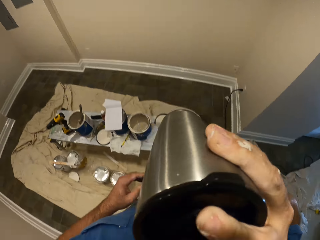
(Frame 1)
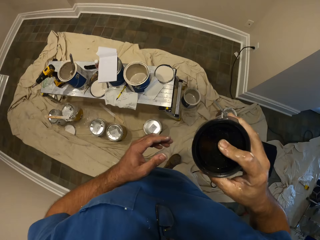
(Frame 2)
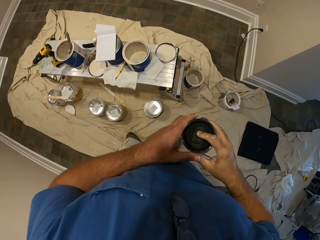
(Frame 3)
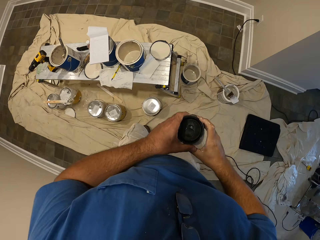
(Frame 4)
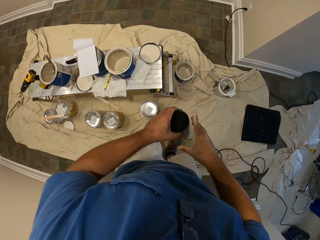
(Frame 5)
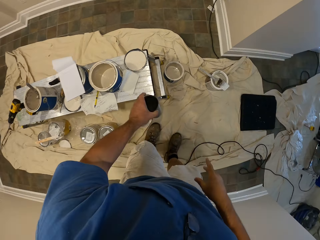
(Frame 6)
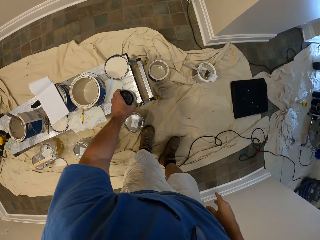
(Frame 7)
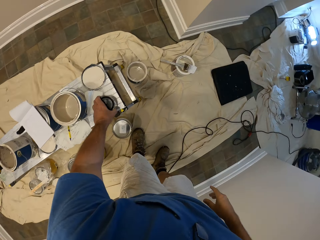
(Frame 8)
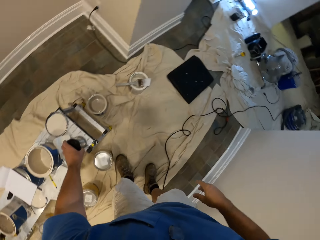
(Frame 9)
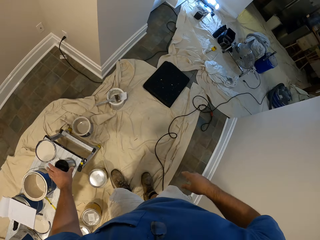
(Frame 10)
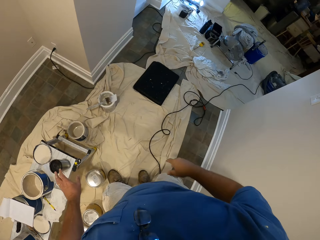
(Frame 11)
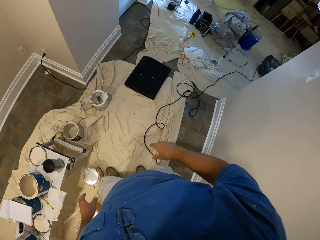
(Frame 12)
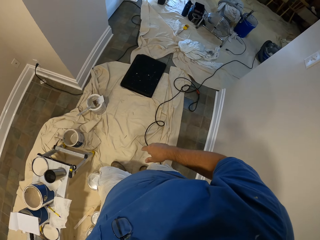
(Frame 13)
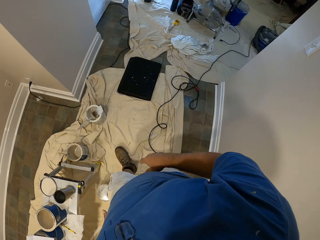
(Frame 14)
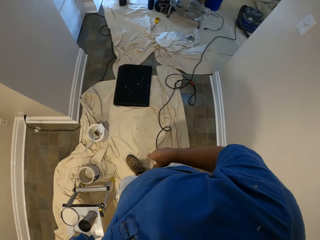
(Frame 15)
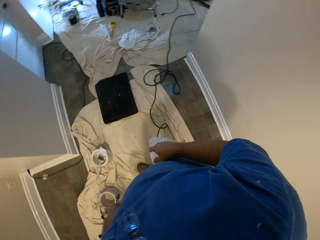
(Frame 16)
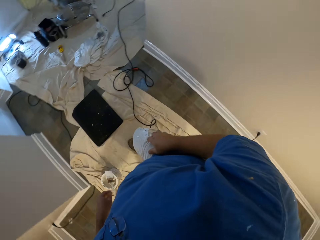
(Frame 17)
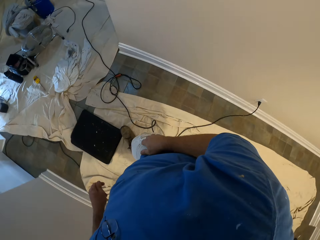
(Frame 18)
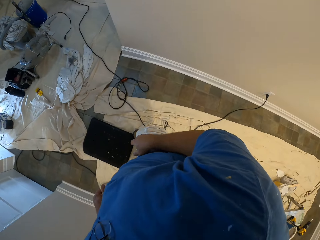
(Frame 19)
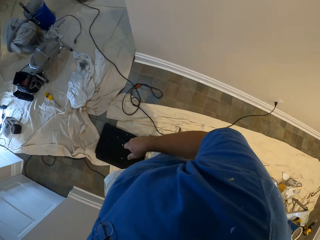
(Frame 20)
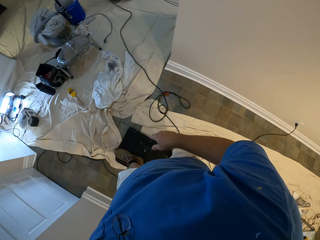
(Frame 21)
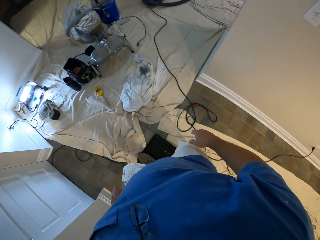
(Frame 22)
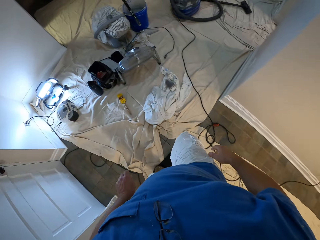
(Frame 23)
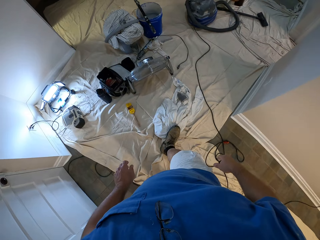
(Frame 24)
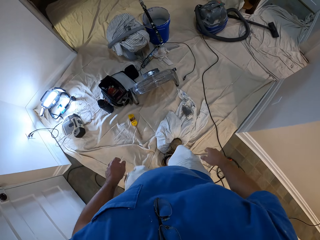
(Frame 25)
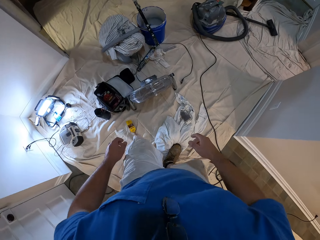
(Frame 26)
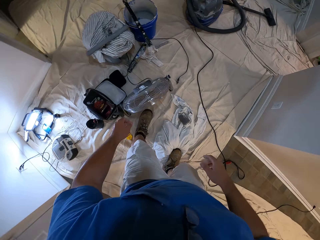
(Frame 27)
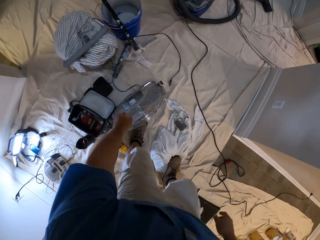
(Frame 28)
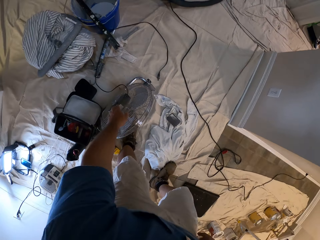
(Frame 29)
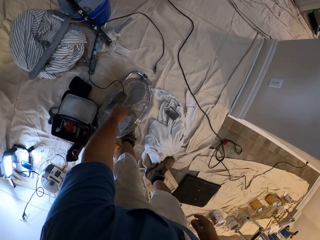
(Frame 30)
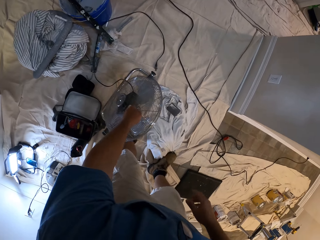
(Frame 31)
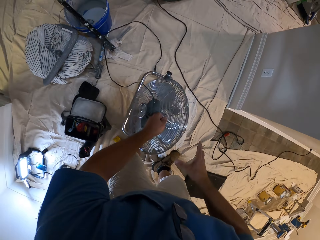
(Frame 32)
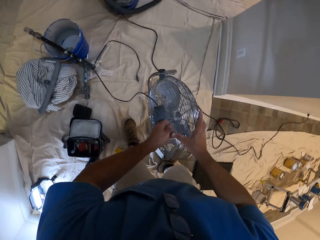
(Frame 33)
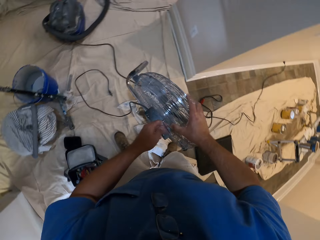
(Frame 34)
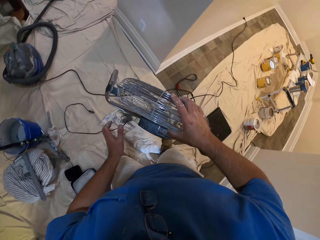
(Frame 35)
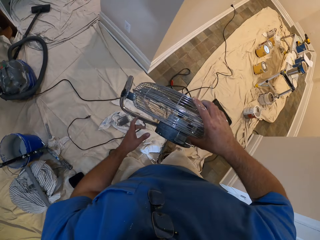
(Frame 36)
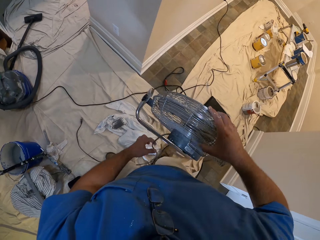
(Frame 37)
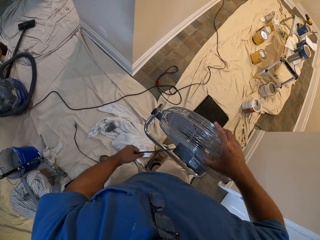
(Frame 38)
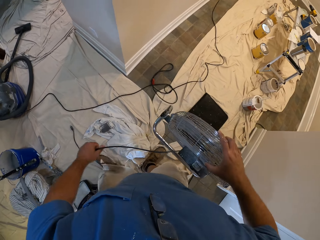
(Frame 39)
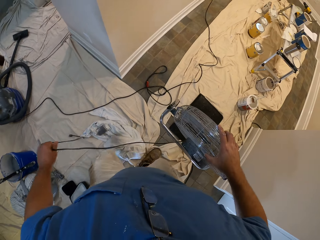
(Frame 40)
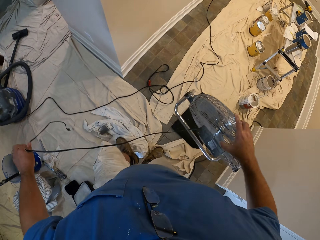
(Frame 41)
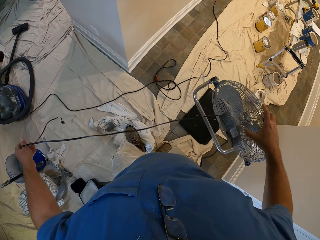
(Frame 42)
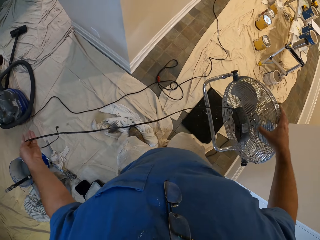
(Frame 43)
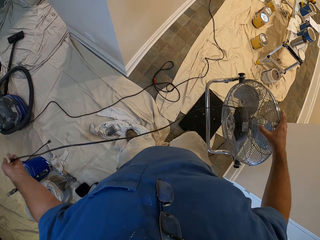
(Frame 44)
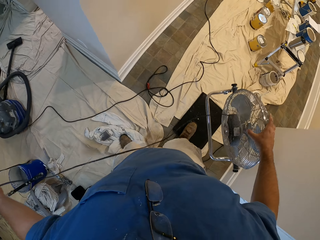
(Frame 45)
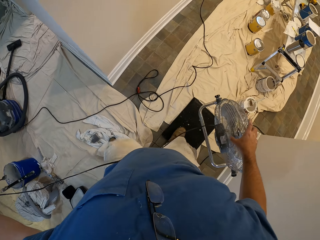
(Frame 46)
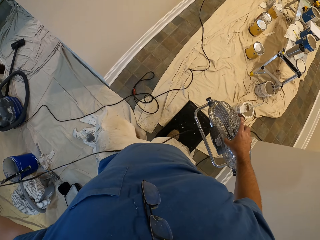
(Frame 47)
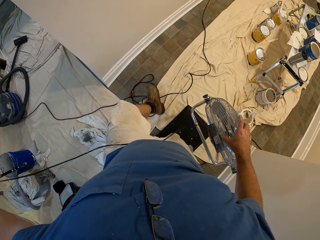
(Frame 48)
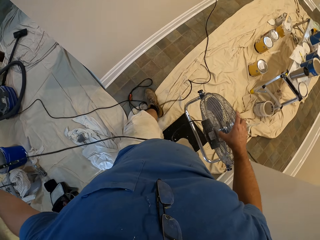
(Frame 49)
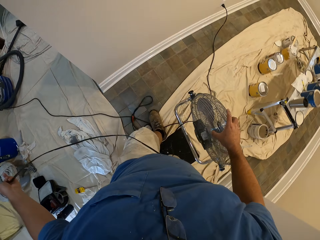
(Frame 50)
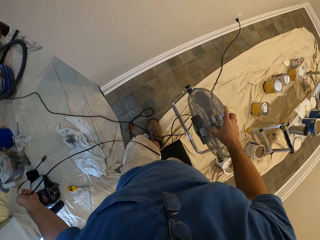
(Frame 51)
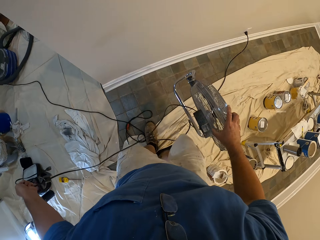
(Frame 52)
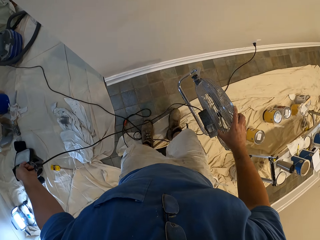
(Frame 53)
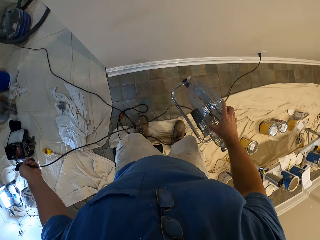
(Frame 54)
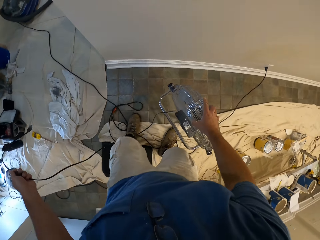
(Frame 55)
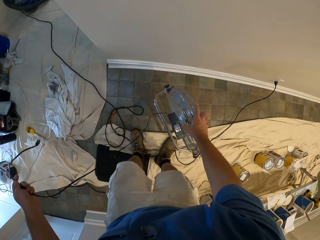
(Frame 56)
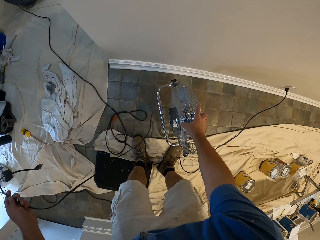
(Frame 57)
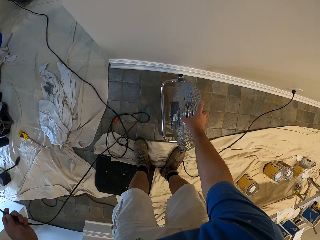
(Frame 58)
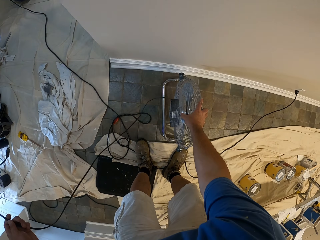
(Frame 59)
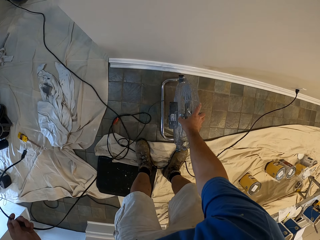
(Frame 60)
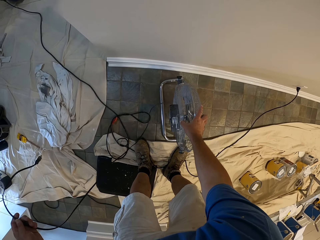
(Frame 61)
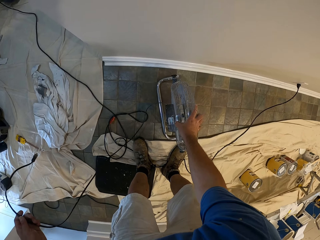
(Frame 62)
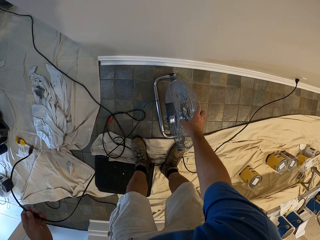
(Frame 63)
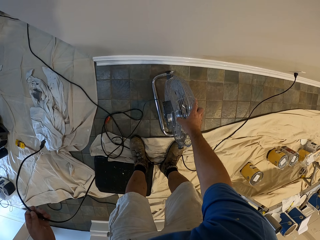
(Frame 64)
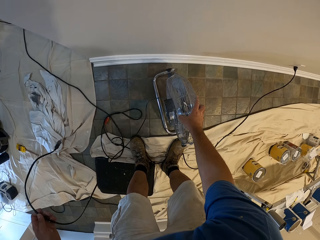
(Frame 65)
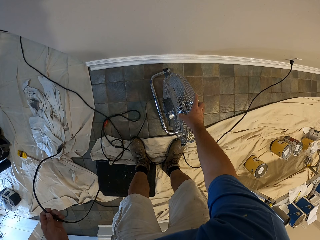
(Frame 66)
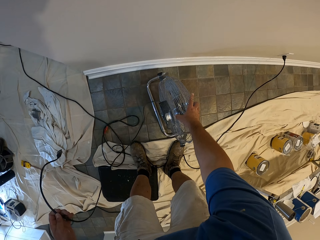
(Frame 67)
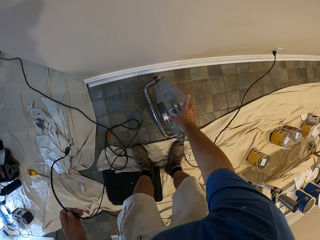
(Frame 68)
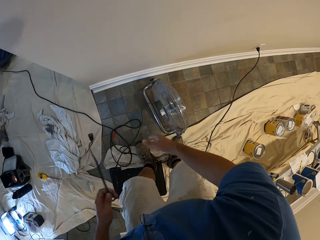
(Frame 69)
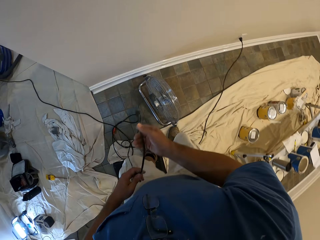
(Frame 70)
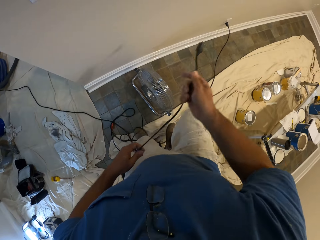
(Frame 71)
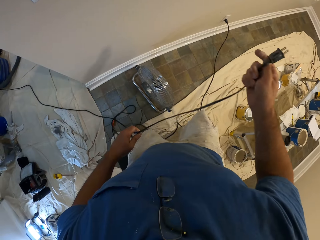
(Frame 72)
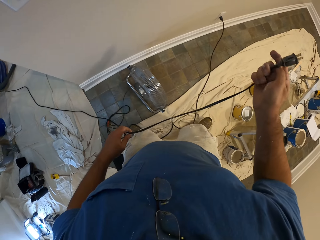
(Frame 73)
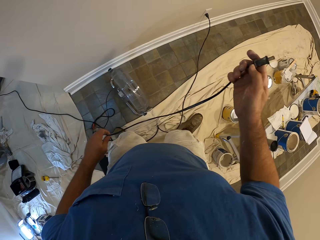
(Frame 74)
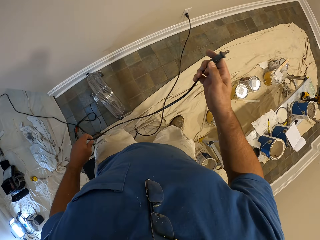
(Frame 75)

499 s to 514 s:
The camera wearer drops the mug flask on the bench. They move towards a fan. They pick up the fan from the cloth on the floor. They walk. They drop the fan on the floor.

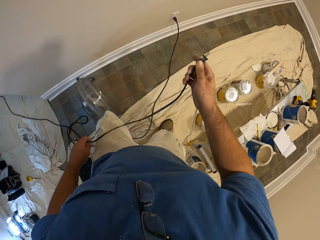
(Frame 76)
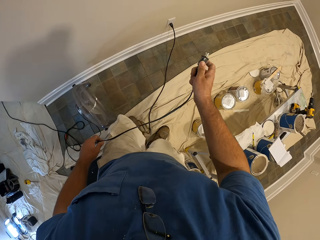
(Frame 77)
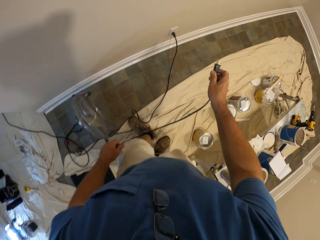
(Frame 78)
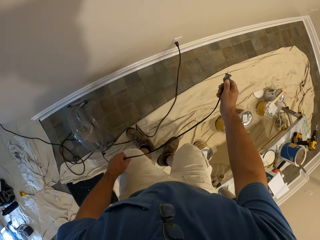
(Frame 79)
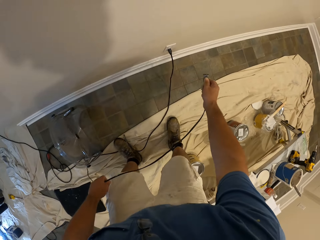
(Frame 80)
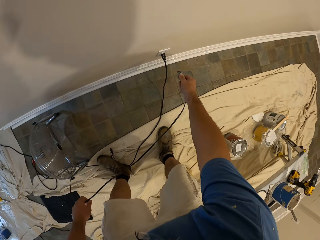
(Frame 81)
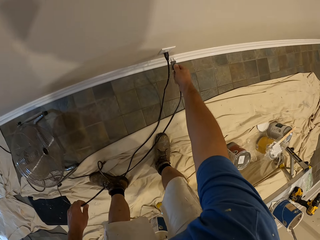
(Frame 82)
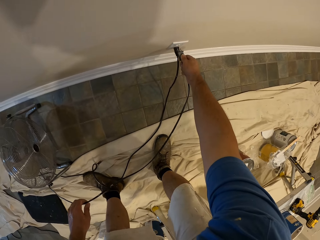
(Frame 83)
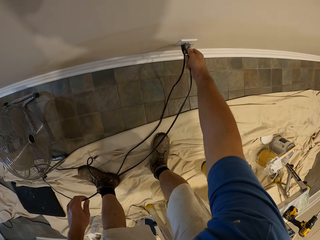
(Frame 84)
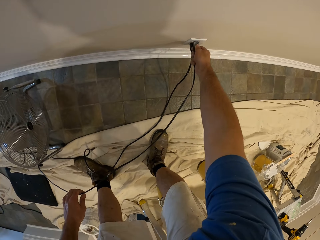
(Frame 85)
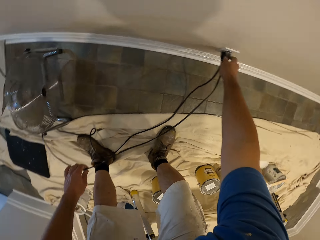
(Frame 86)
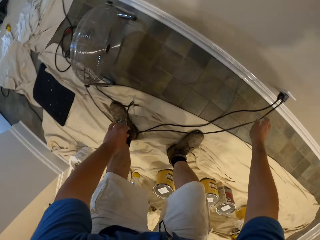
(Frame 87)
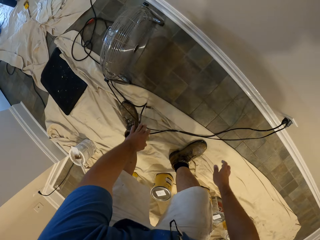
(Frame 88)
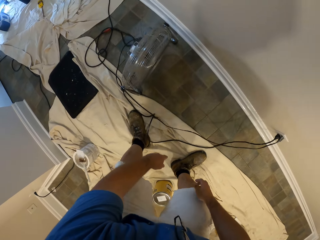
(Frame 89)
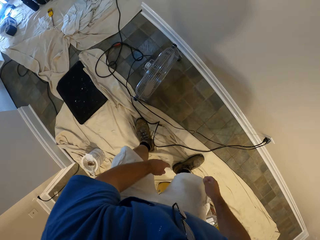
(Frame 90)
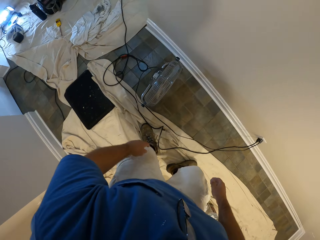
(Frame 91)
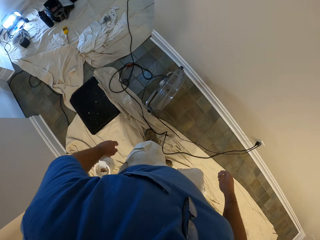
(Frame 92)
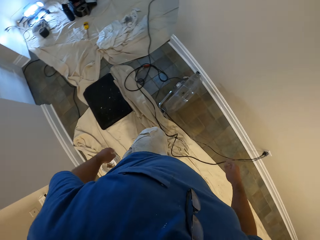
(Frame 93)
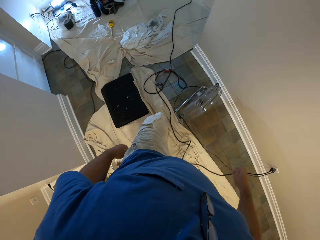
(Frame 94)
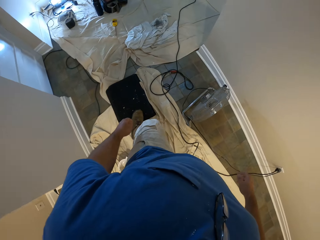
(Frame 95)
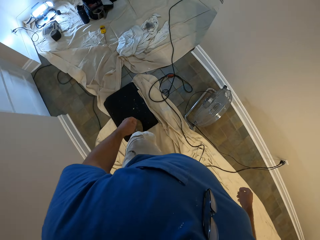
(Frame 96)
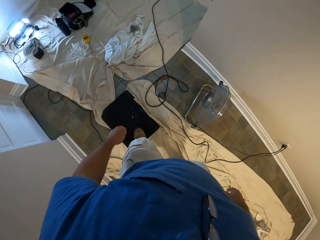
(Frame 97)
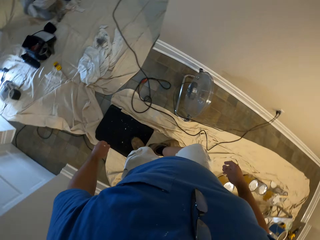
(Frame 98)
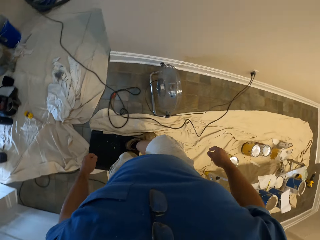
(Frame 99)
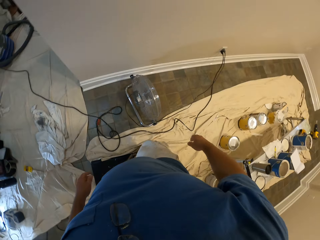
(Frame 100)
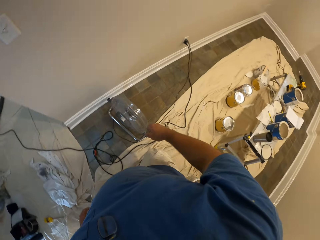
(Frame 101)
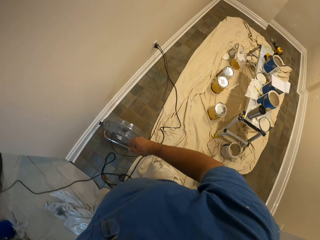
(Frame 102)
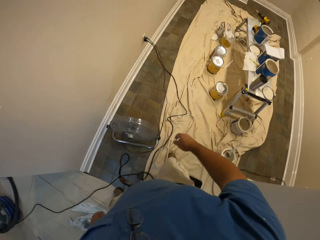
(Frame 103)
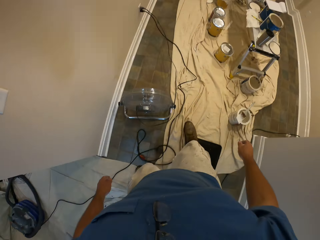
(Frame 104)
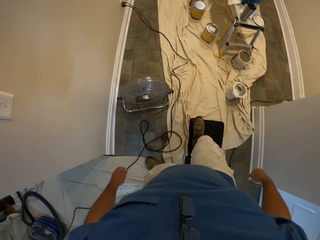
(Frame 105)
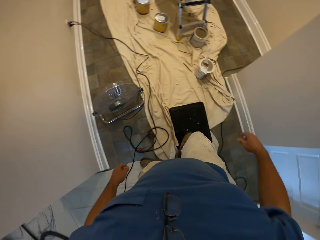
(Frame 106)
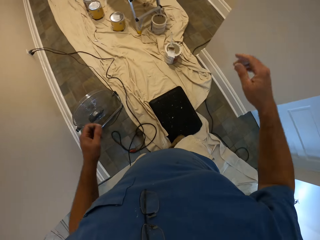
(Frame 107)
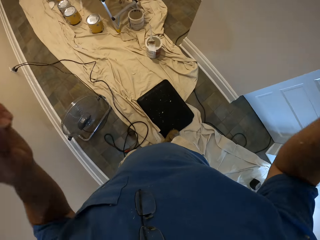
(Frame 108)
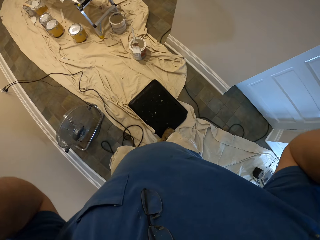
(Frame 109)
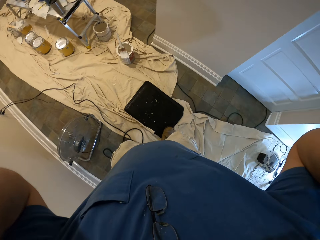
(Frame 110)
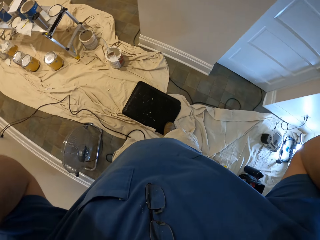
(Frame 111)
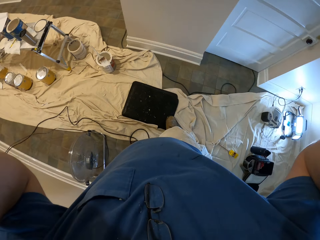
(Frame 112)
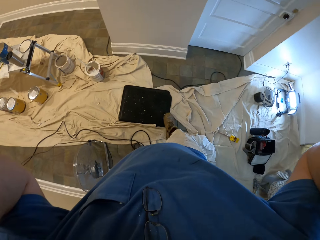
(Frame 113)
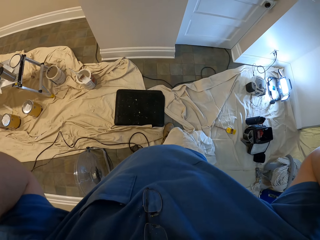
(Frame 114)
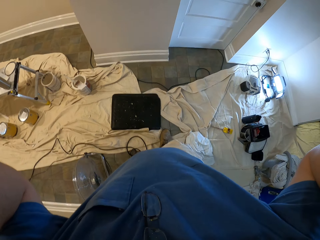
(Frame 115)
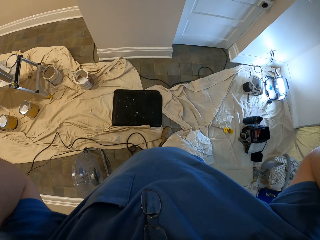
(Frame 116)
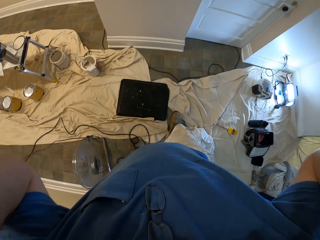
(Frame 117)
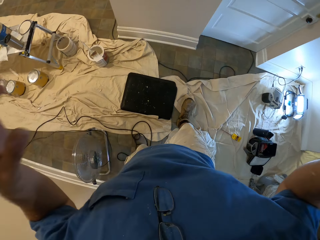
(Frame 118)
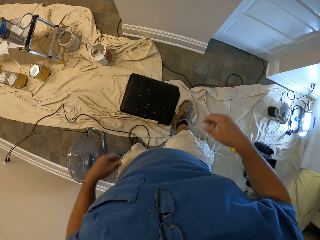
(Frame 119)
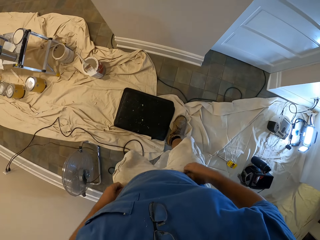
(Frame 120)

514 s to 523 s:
The camera wearer plugs the cable of the fan in a wall socket. He touches his head camera. He straightens the camera.
